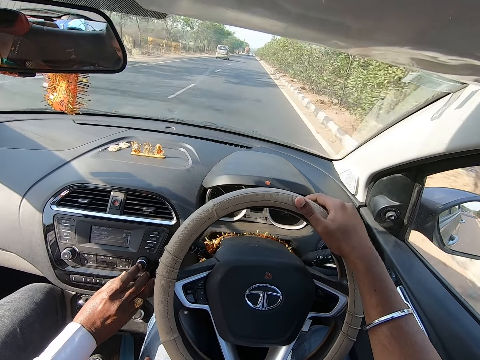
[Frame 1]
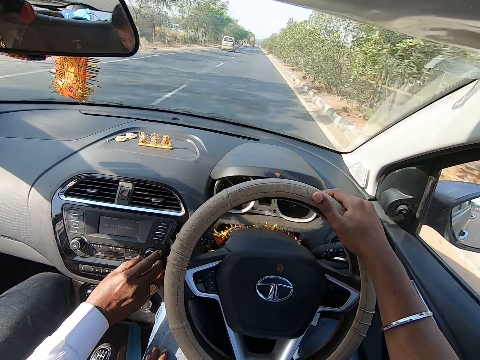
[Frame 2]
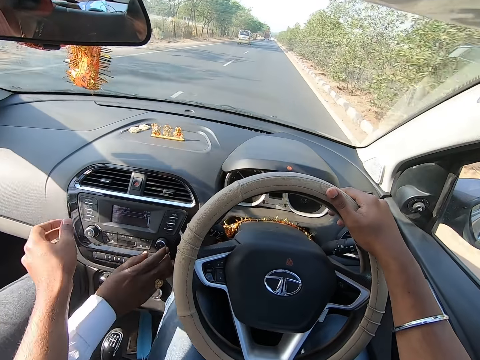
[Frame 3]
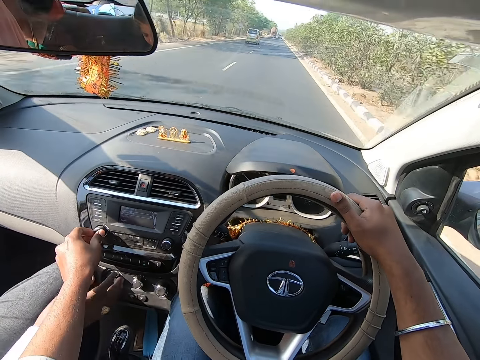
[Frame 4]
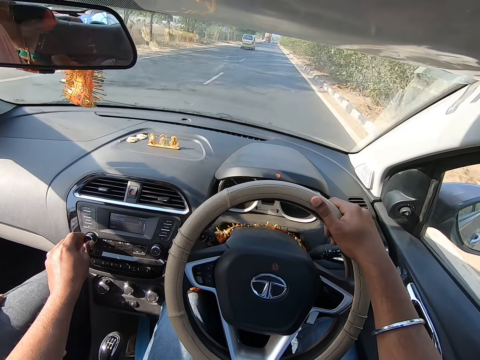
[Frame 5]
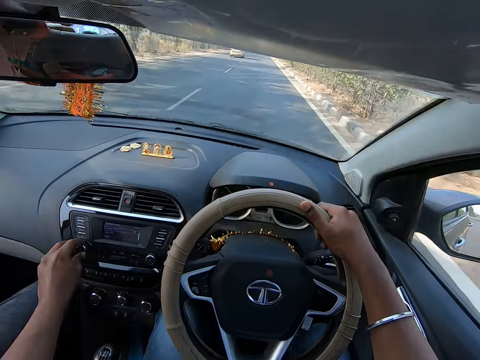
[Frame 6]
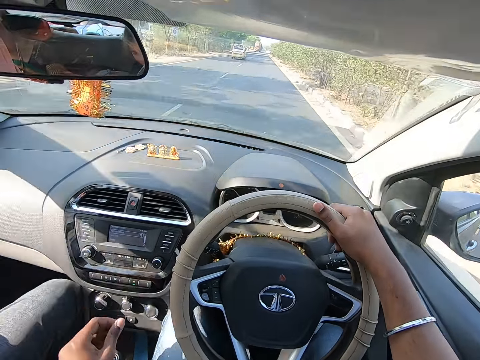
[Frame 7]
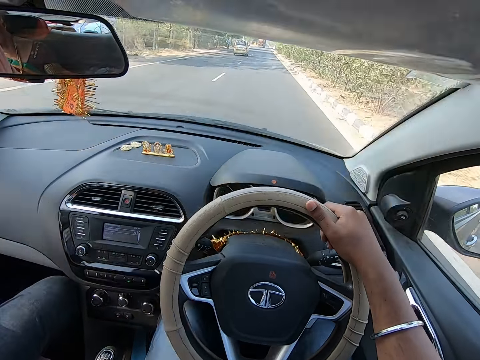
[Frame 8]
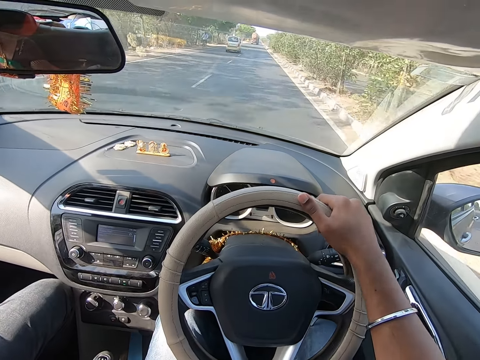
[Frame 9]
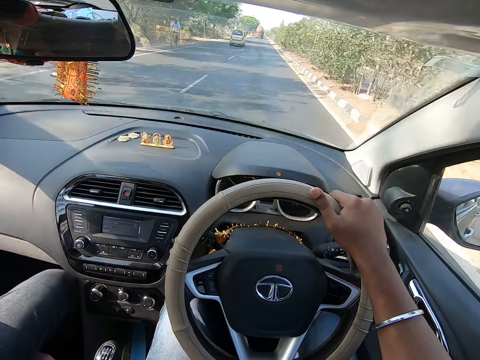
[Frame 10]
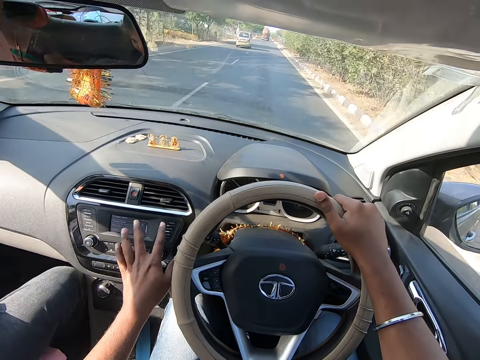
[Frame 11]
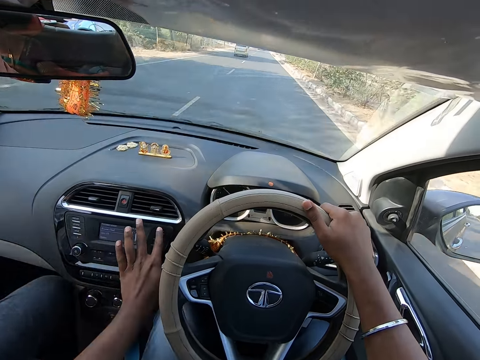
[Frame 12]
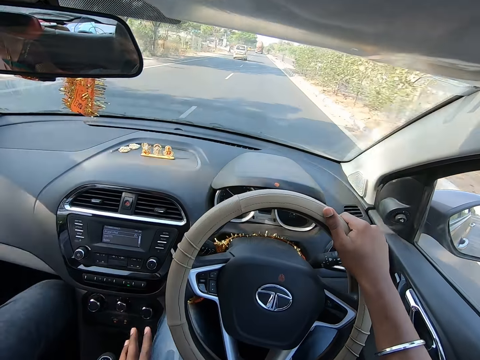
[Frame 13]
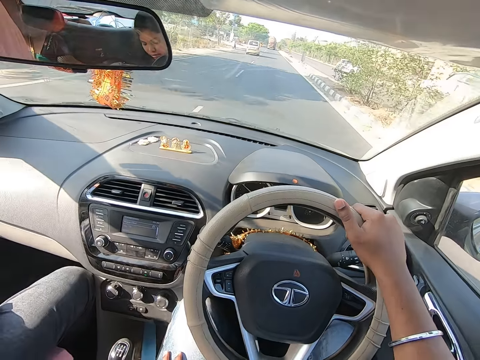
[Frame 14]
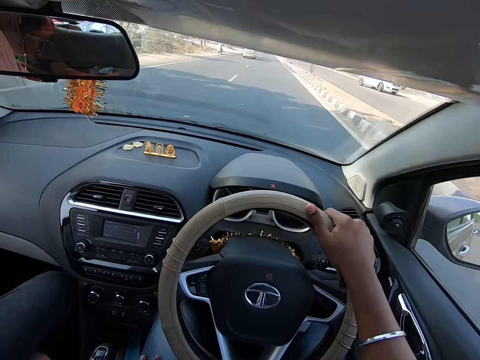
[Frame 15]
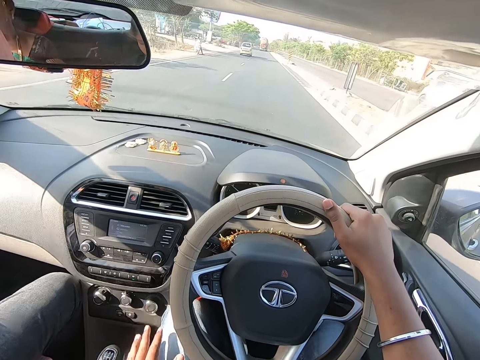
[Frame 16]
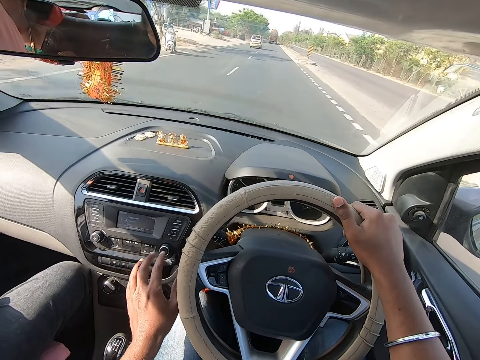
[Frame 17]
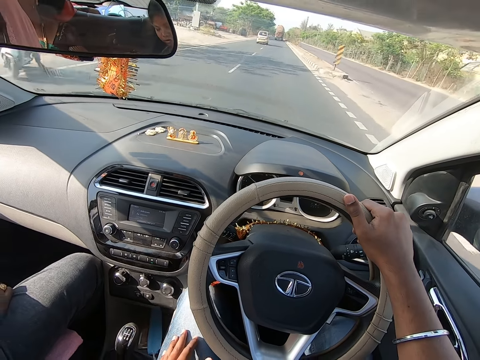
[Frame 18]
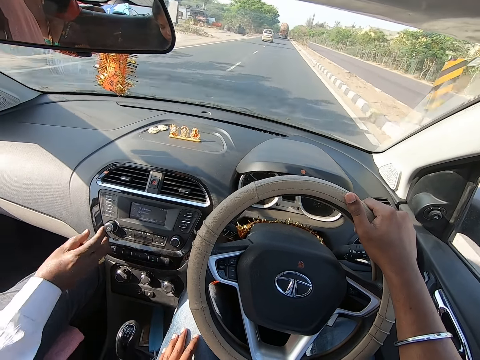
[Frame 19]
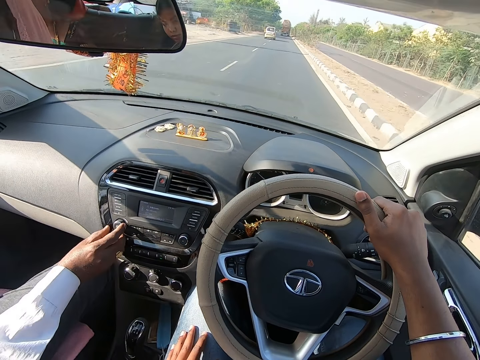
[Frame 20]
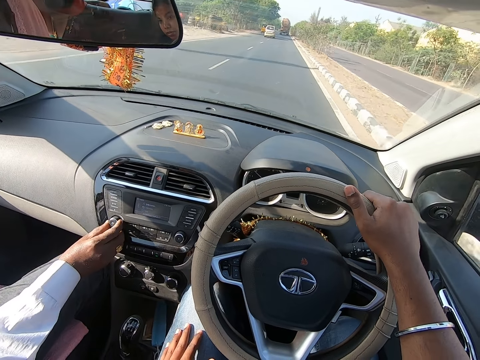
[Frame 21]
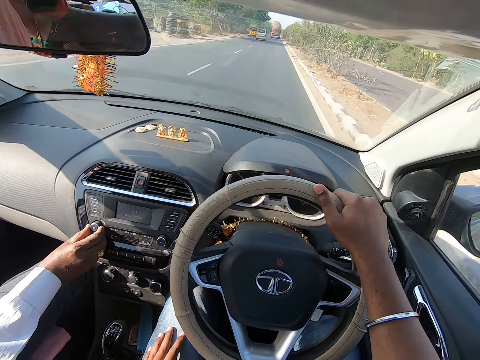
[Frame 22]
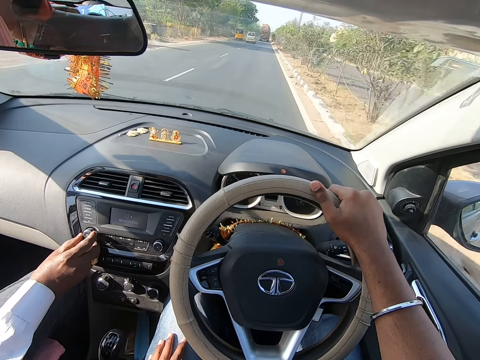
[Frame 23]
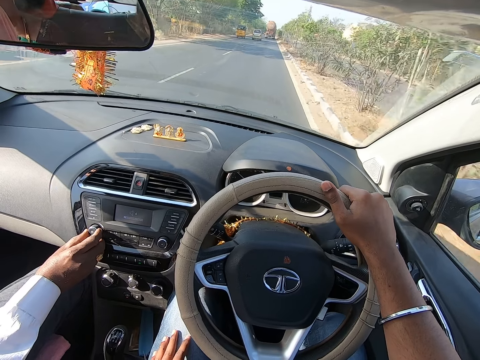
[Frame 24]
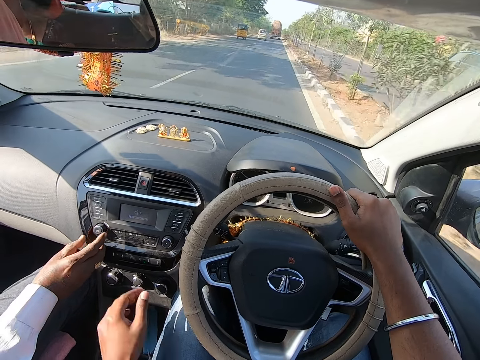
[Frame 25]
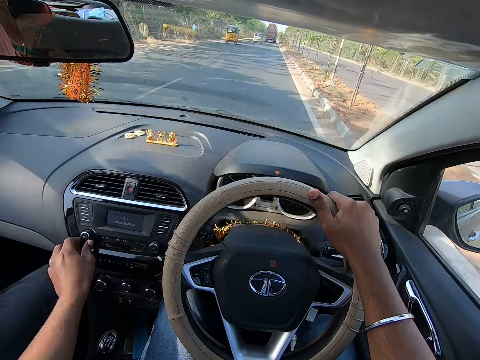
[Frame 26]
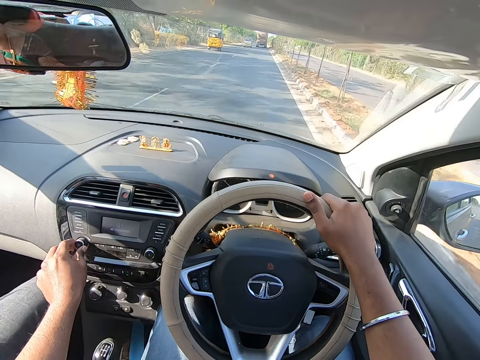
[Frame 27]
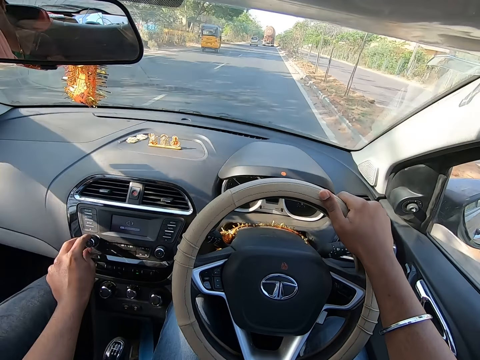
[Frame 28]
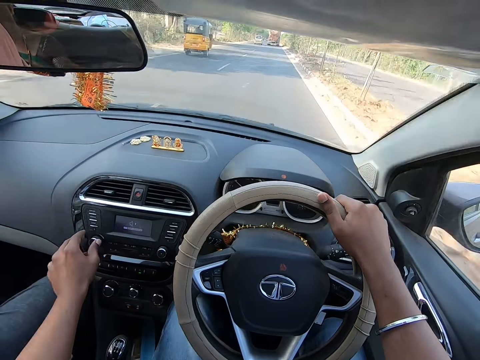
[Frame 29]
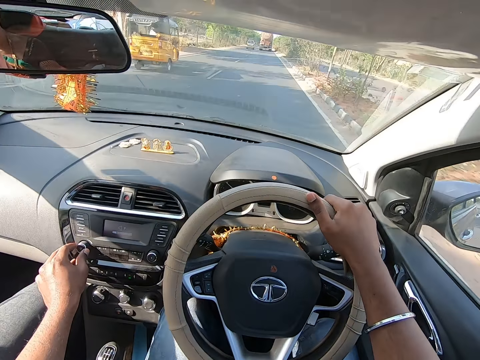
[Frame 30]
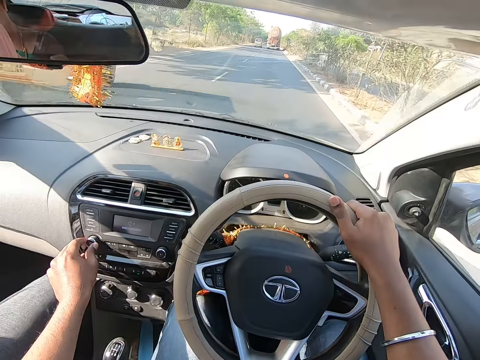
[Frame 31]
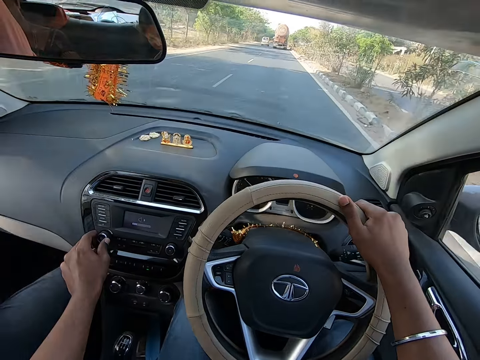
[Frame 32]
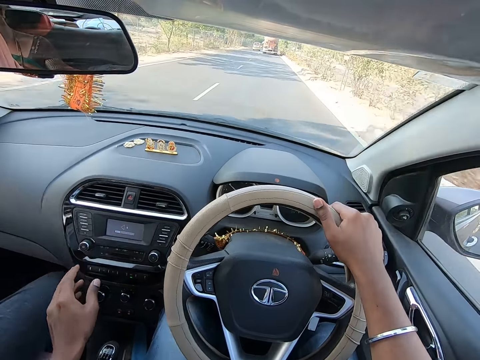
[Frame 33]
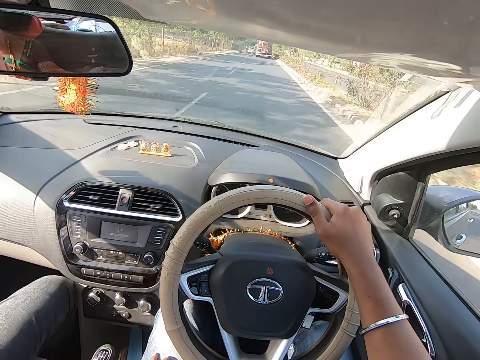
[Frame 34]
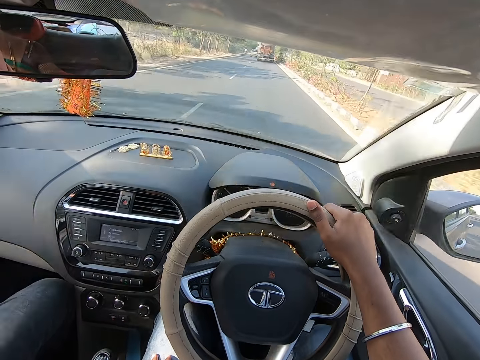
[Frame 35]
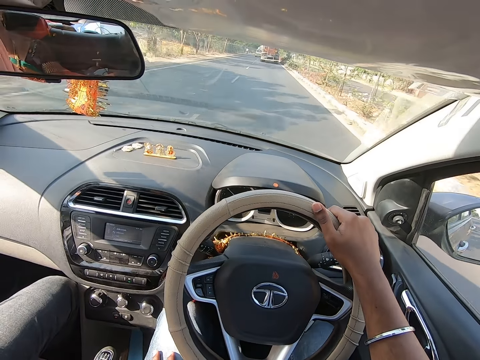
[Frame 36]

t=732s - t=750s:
The camera wearer operates the button in the car with his left hand. He drives the car. The man operates the button in the car with his right hand. The camera wearer drives the car. He operates the button in the car with his left hand. He drives the car. He drives past a yellow tricycle.

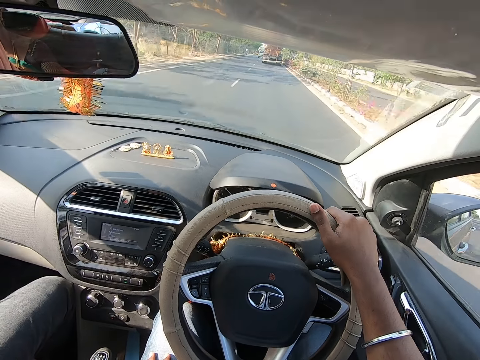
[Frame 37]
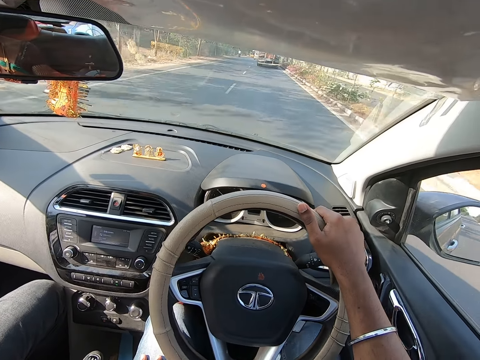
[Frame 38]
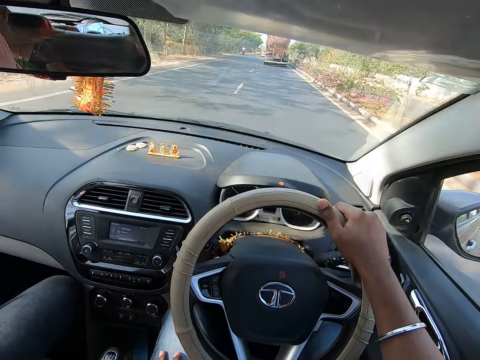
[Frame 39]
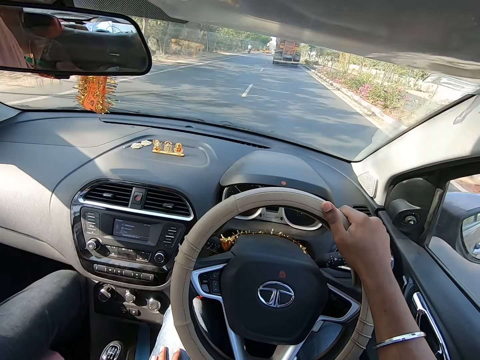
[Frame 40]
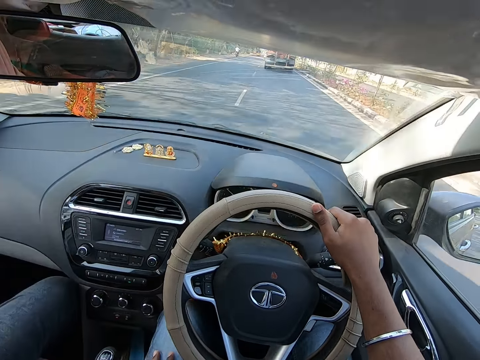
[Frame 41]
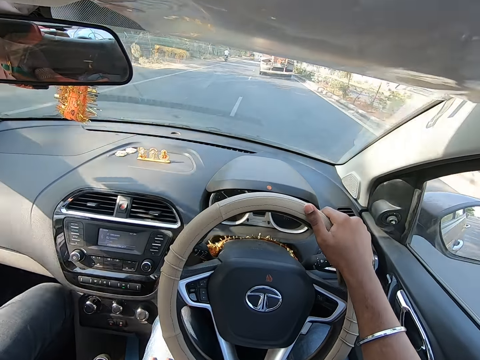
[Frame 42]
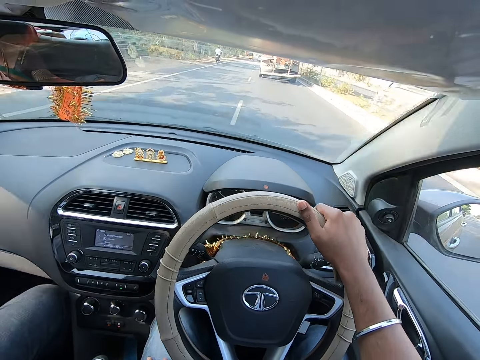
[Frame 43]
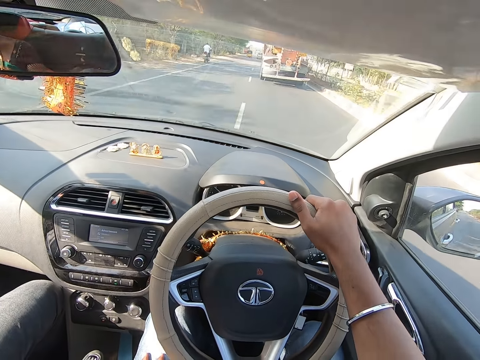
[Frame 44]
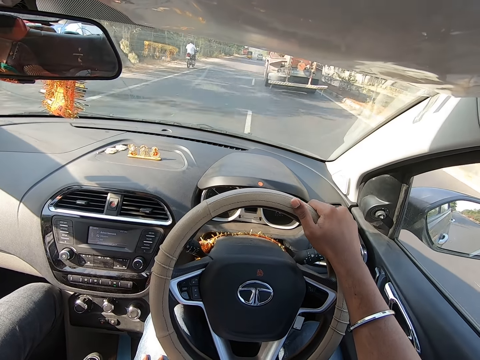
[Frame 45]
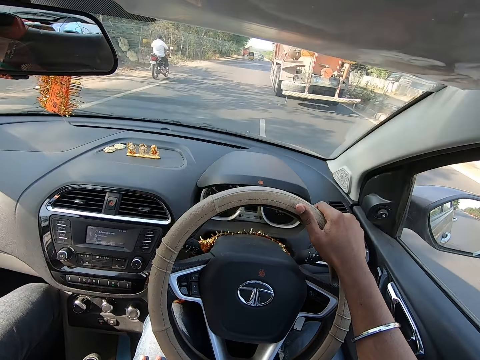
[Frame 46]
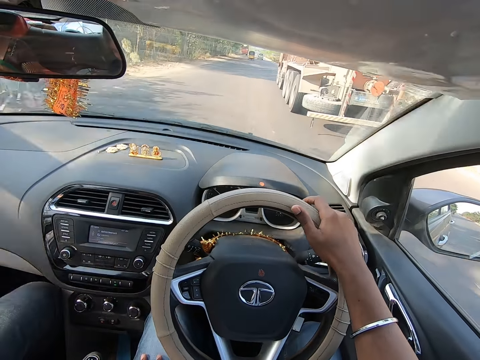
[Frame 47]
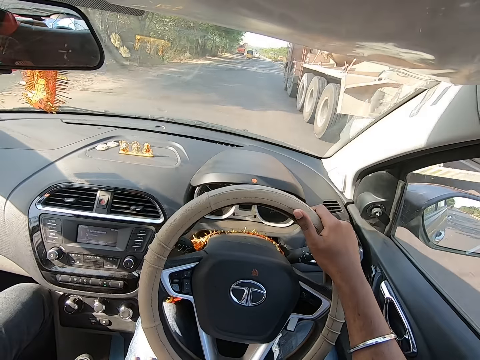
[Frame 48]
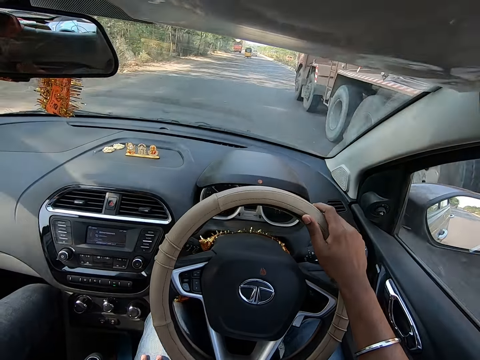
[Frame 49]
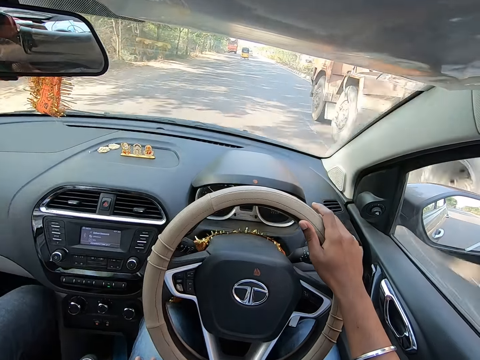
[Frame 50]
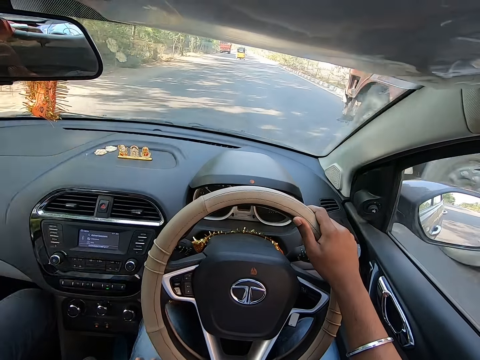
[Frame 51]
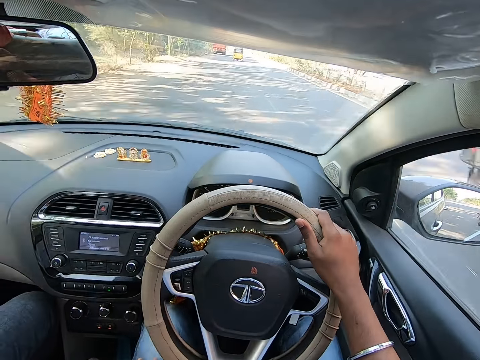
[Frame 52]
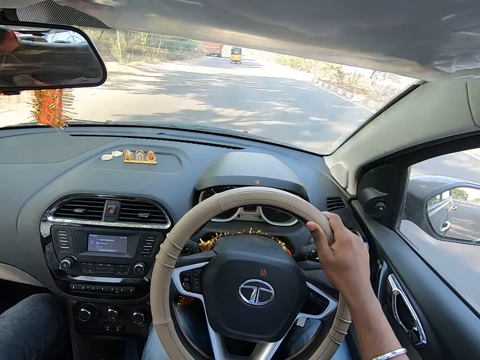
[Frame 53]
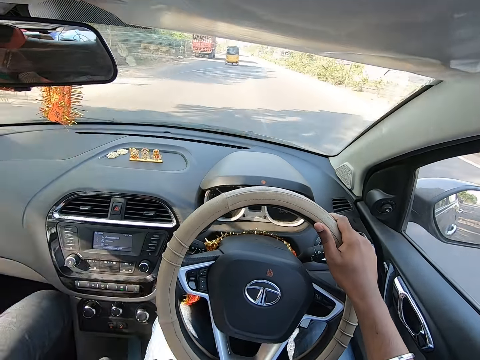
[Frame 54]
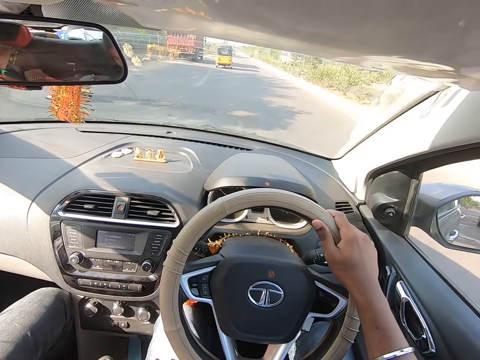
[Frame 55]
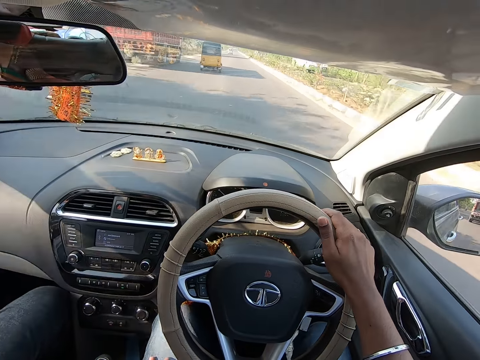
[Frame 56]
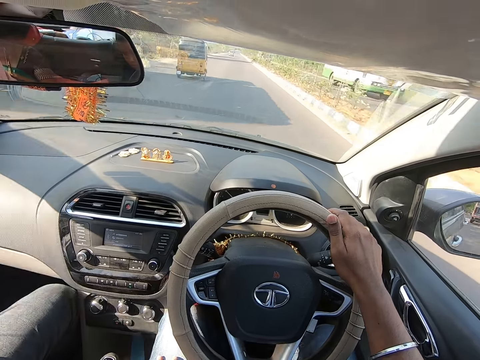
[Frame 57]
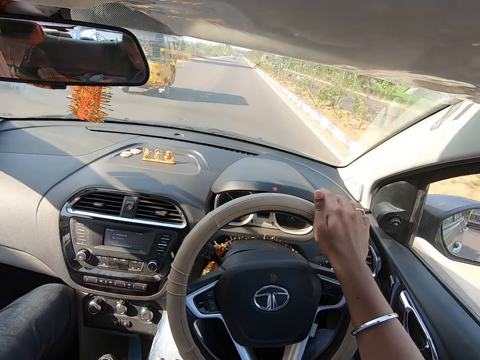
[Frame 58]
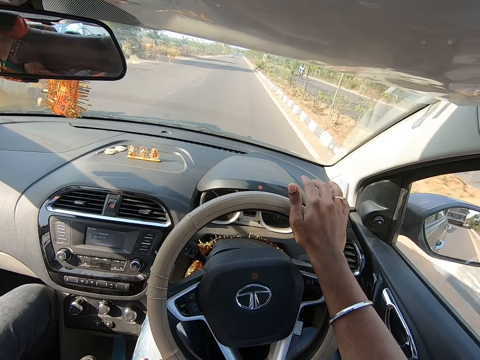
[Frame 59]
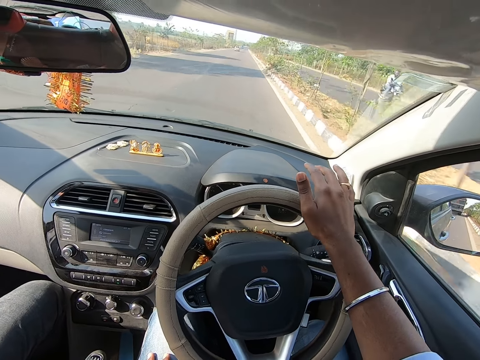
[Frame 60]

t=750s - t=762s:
The camera wearer drives past a motorcycle. They drive past a red truck. They drive past a red truck again. They drive past a yellow tricycle.
